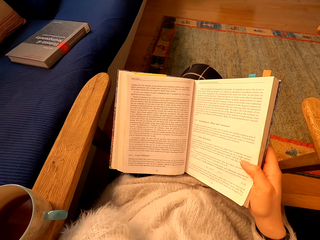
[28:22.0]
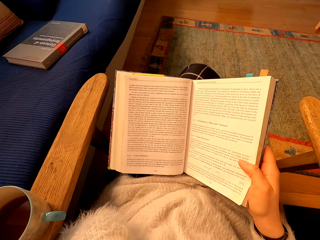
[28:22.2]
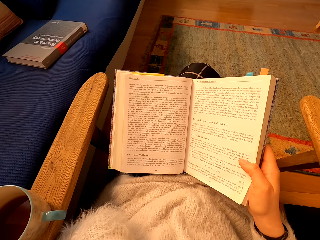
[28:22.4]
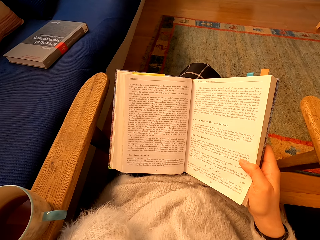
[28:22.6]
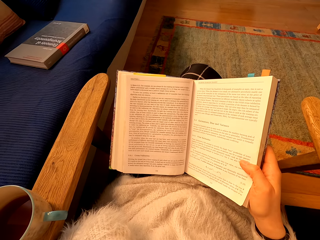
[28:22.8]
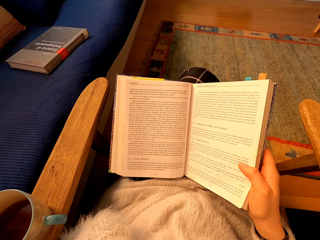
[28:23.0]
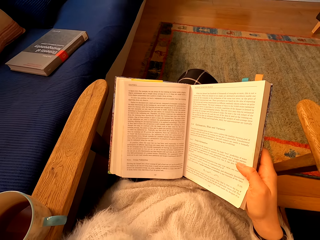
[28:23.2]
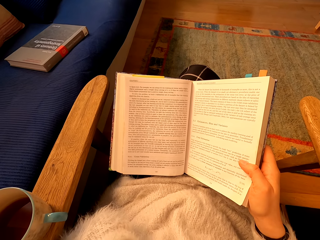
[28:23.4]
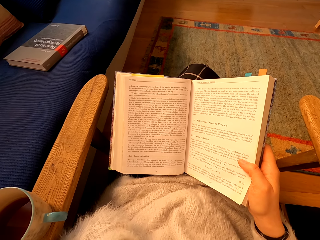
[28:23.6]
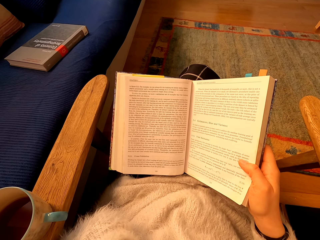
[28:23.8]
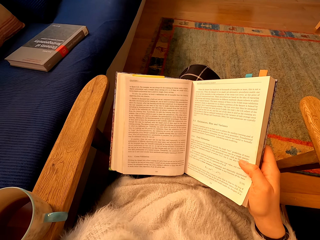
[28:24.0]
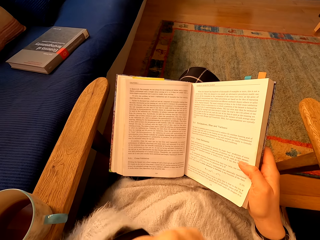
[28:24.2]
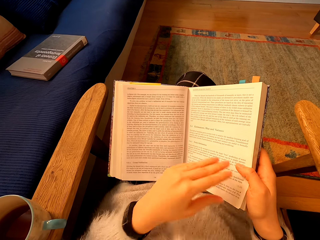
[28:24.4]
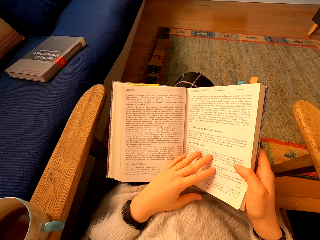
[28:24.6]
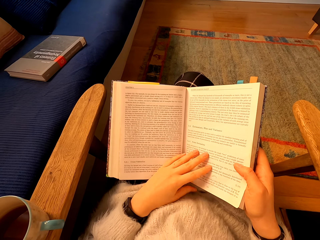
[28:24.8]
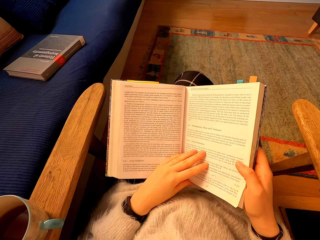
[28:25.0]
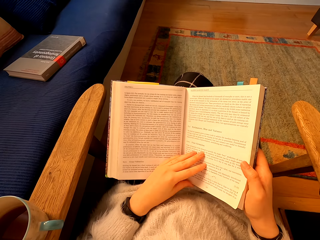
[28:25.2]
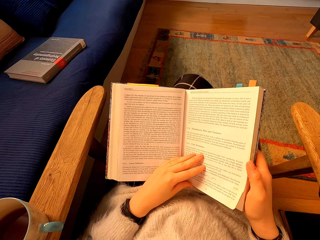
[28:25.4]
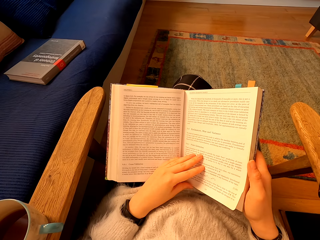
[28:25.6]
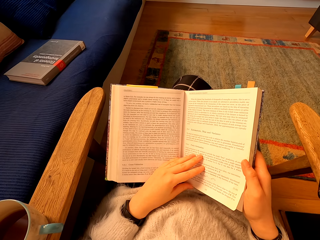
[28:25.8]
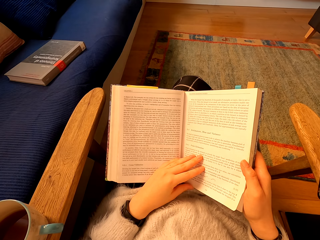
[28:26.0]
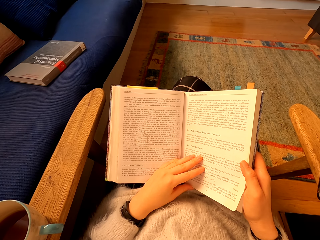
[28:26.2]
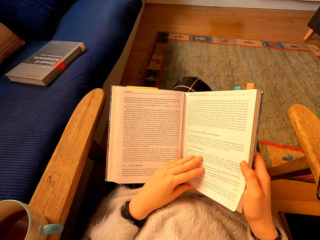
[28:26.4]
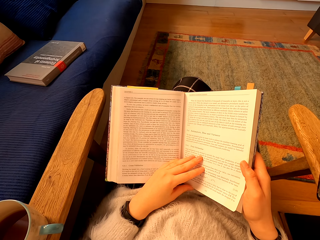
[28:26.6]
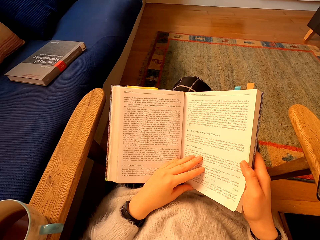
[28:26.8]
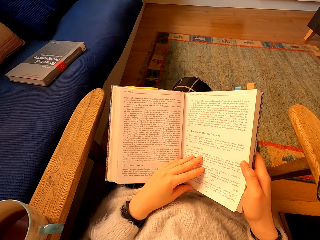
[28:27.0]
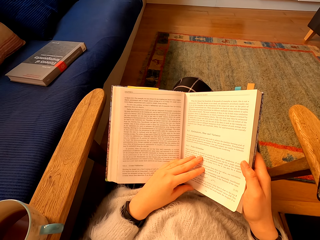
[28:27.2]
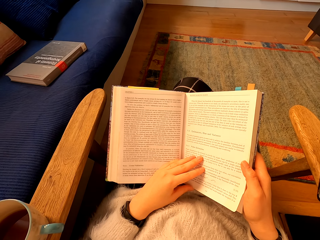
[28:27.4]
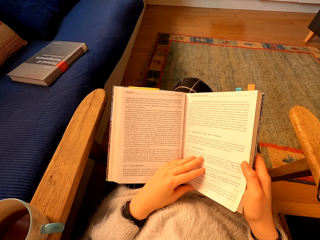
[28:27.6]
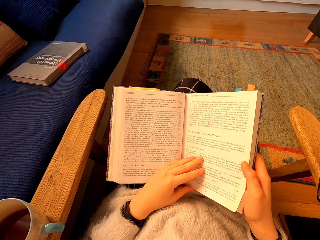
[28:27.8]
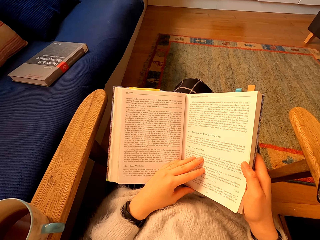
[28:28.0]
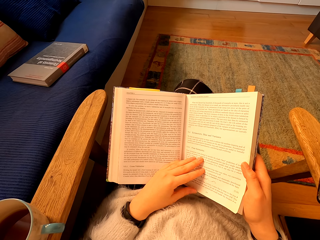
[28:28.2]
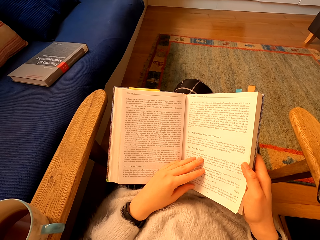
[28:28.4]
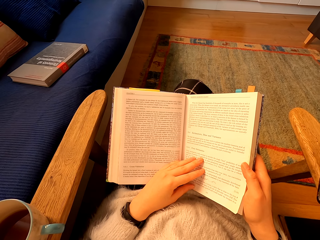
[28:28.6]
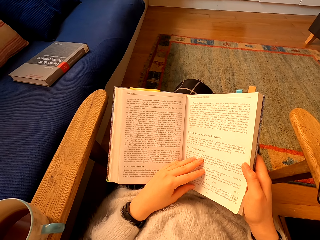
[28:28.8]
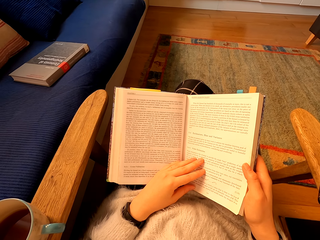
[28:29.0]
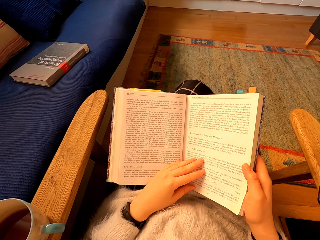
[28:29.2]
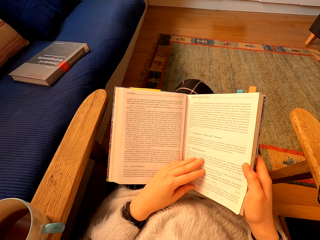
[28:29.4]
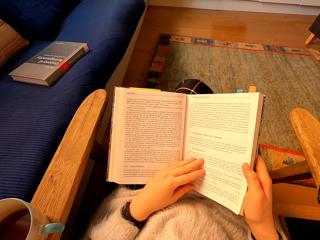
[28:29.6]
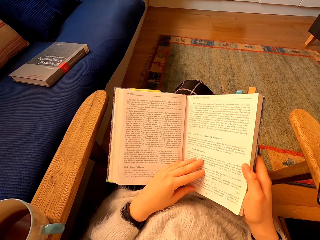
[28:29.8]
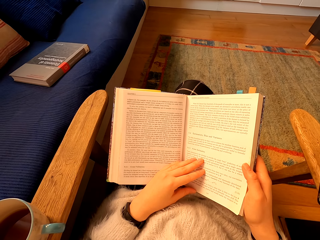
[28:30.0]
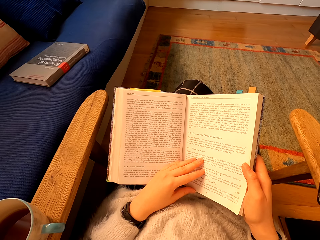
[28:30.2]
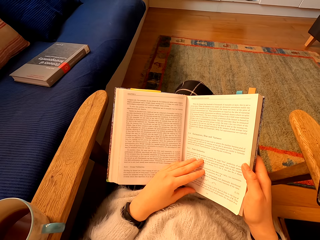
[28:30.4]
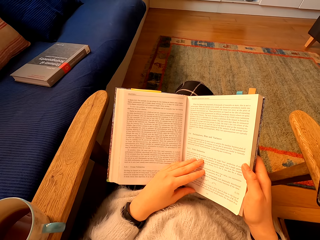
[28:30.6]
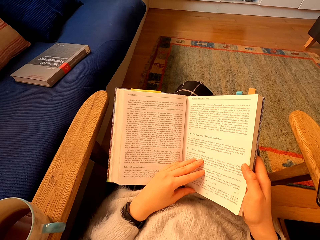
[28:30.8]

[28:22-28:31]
The camera wearer places their left hand on a book. They read the book.

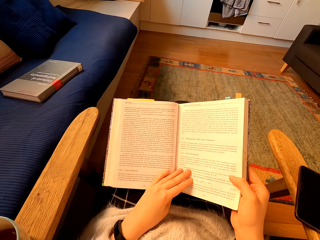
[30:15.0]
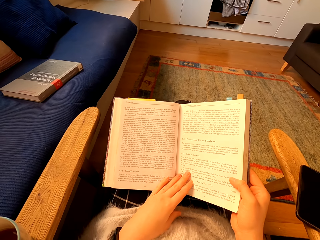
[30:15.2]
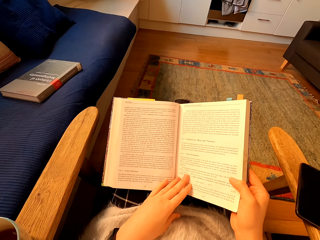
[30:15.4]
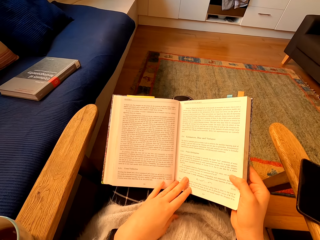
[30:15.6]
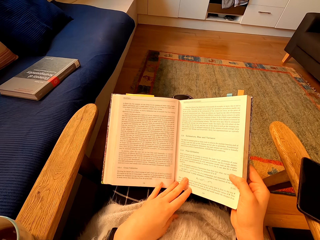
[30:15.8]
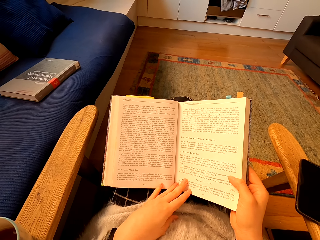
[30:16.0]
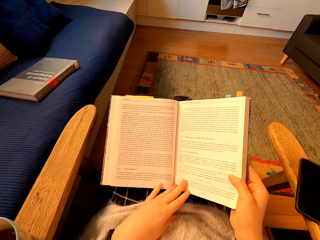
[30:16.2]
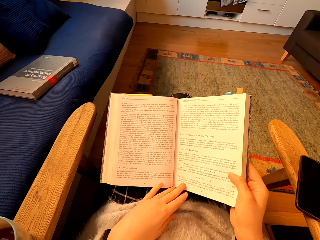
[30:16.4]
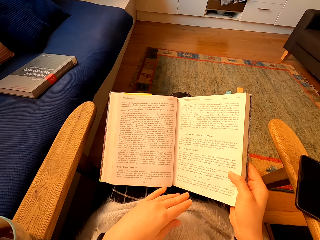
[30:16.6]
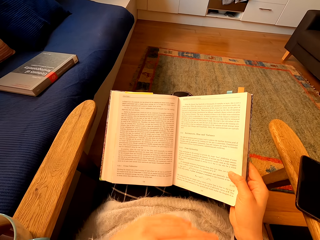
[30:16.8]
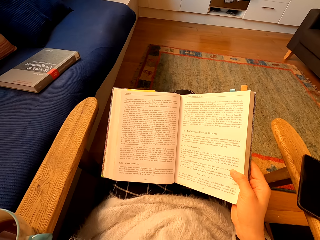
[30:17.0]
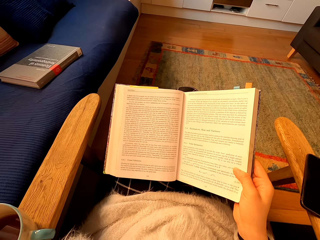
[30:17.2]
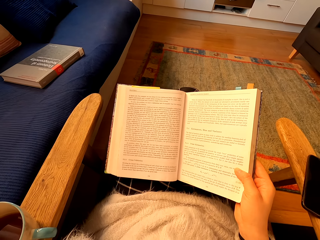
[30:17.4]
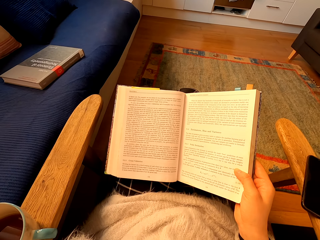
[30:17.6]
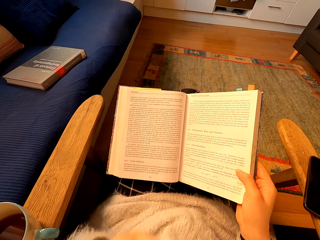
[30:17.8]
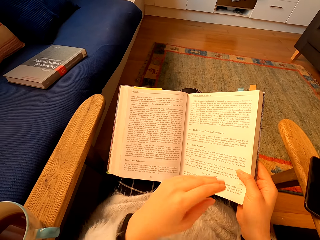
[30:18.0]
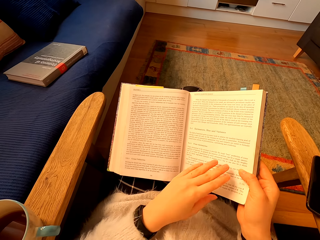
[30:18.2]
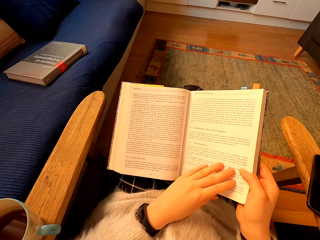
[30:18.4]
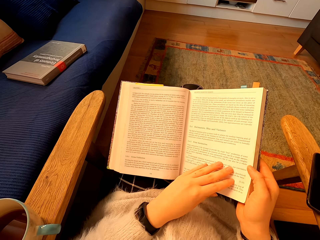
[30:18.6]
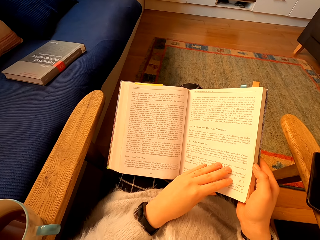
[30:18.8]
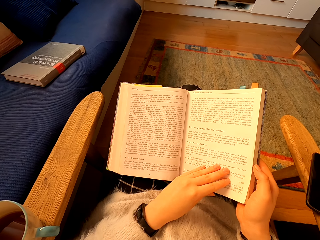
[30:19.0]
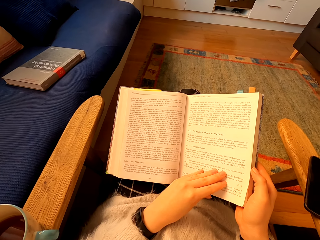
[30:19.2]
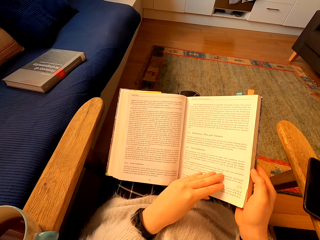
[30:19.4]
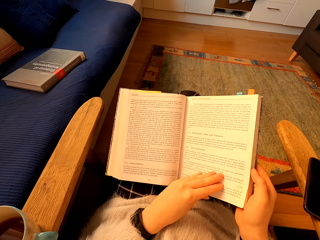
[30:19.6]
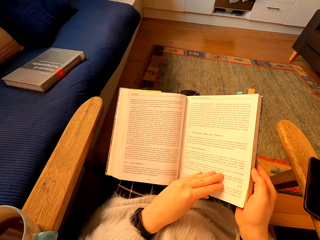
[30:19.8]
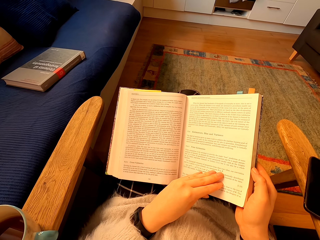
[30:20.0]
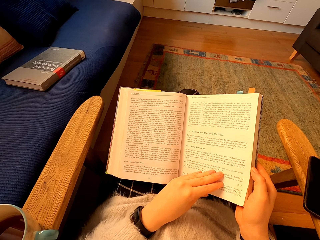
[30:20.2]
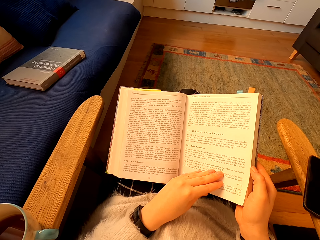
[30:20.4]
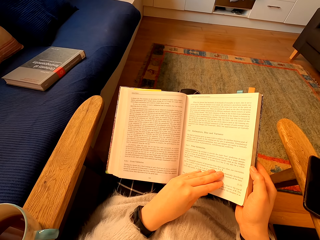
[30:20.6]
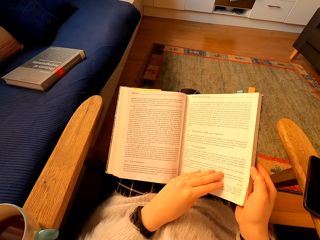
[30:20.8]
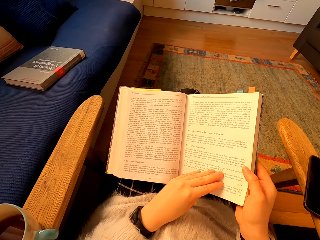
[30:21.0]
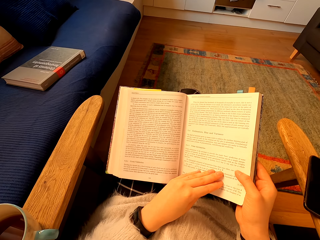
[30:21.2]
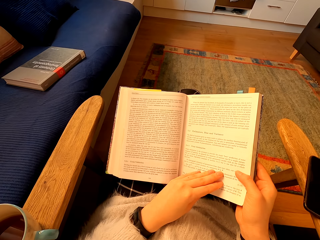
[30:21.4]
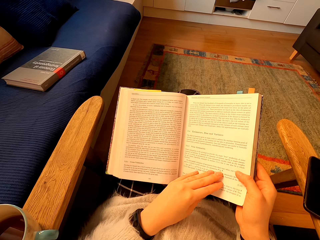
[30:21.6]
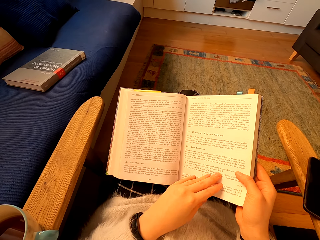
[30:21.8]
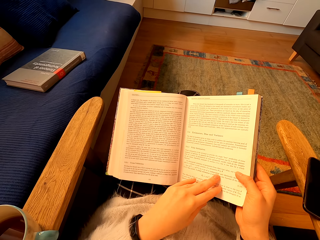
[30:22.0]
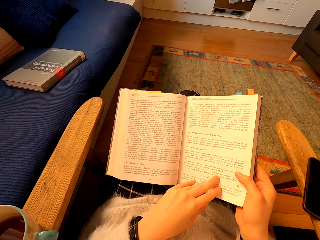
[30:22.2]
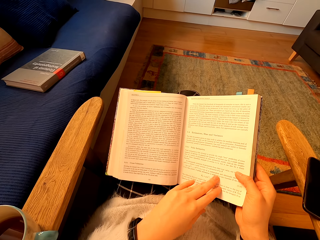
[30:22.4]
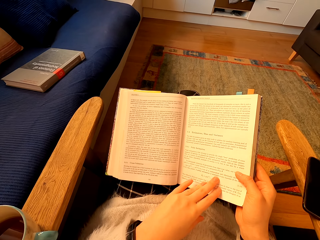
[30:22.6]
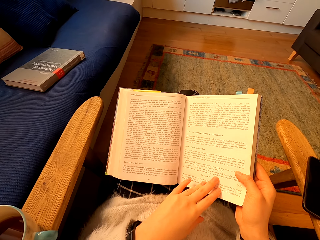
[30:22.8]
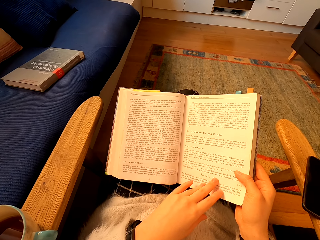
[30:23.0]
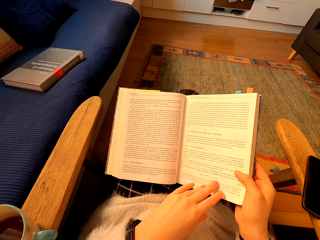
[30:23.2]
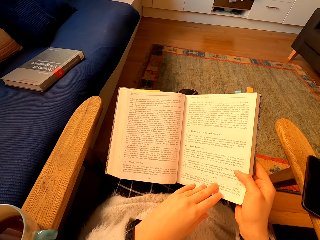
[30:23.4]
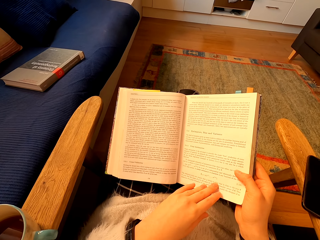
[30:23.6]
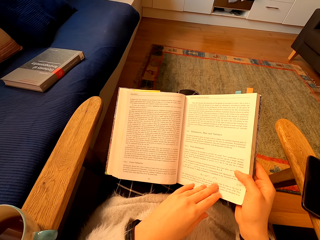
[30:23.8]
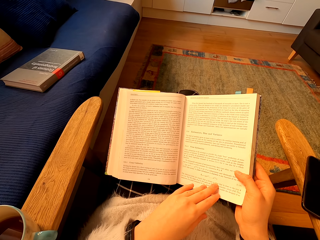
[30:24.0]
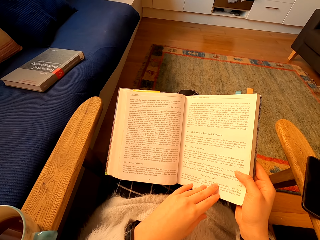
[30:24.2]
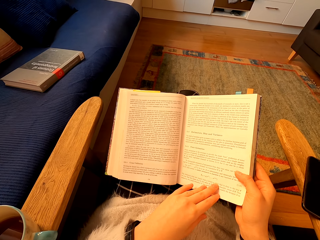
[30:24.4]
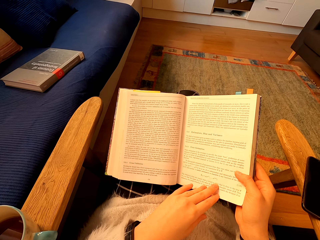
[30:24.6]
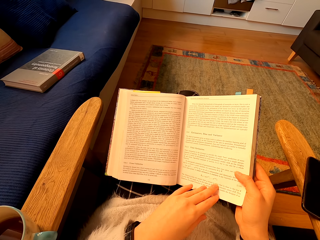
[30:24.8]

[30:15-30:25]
The camera wearer removes their left hand from the book. They place their left hand on the book. They read the book.
